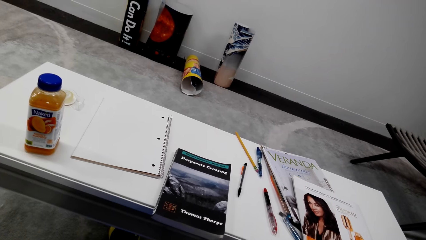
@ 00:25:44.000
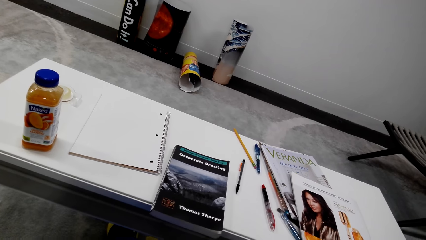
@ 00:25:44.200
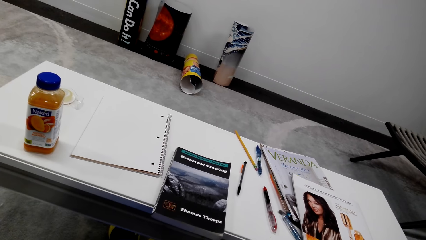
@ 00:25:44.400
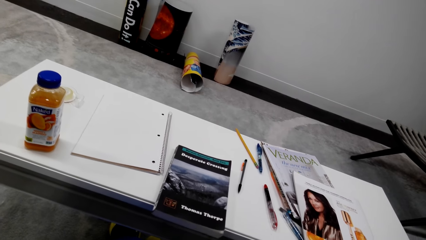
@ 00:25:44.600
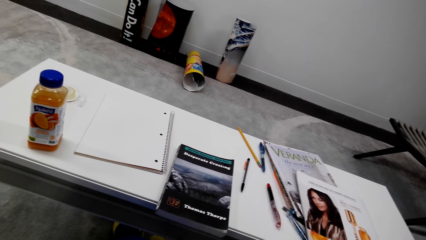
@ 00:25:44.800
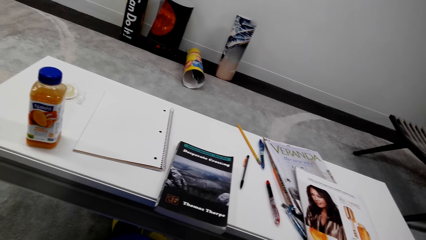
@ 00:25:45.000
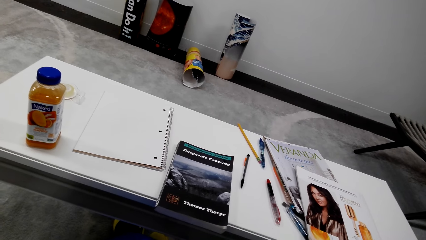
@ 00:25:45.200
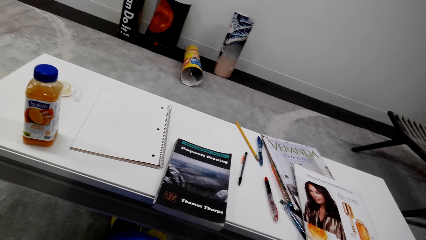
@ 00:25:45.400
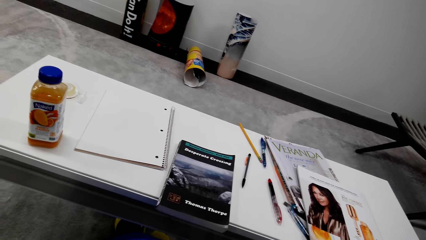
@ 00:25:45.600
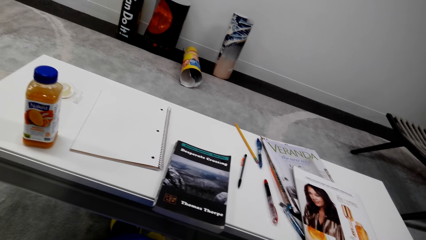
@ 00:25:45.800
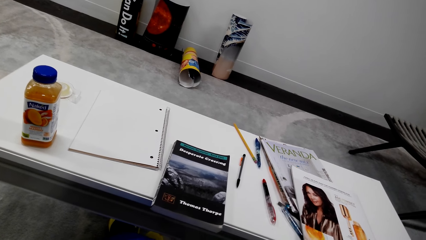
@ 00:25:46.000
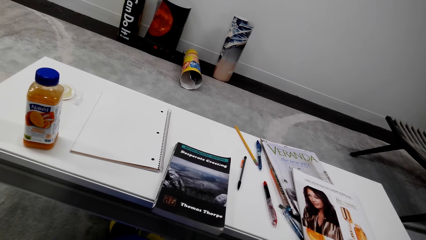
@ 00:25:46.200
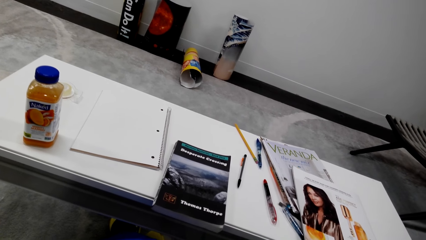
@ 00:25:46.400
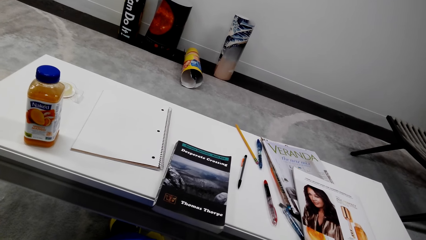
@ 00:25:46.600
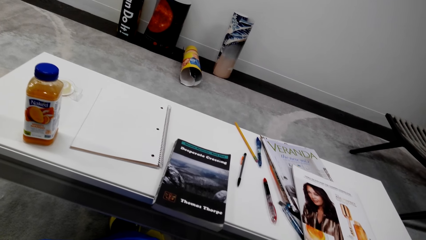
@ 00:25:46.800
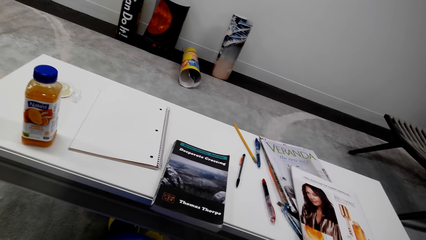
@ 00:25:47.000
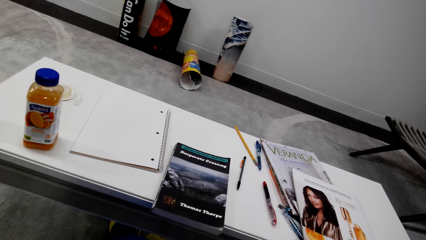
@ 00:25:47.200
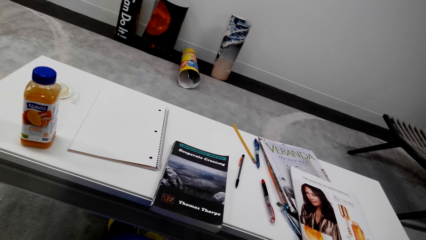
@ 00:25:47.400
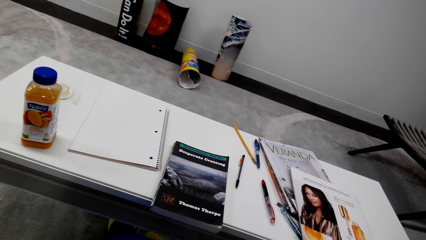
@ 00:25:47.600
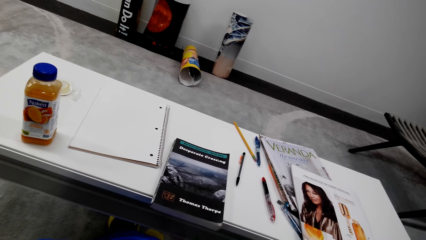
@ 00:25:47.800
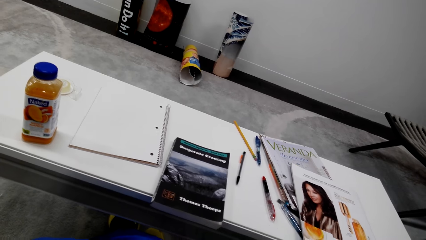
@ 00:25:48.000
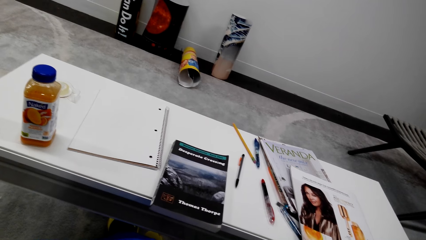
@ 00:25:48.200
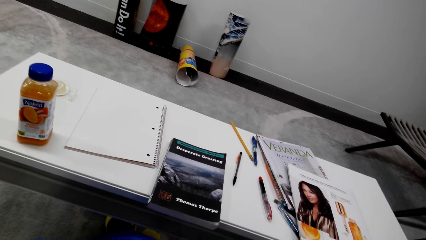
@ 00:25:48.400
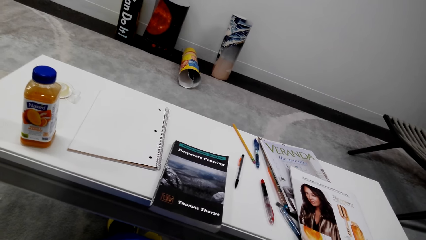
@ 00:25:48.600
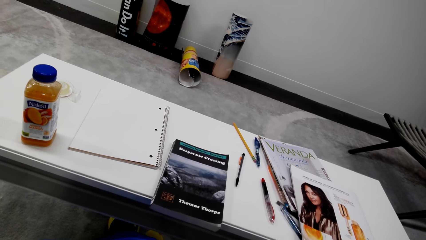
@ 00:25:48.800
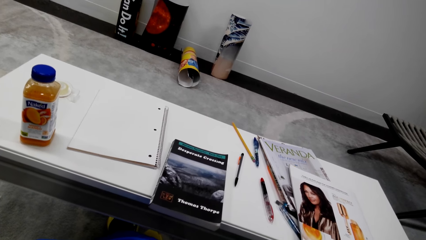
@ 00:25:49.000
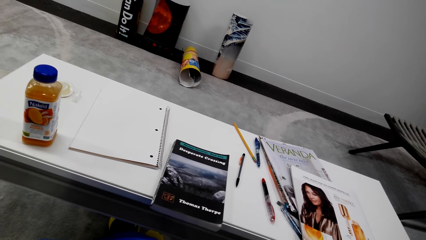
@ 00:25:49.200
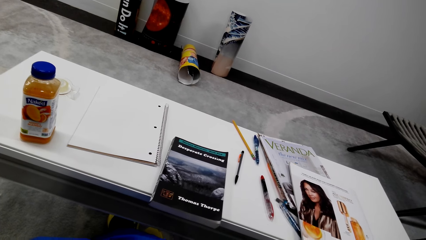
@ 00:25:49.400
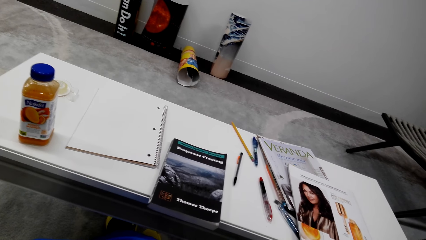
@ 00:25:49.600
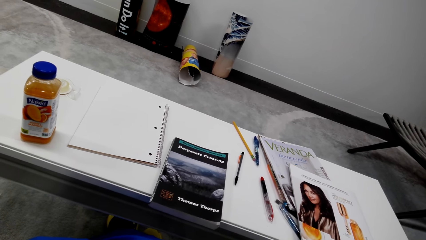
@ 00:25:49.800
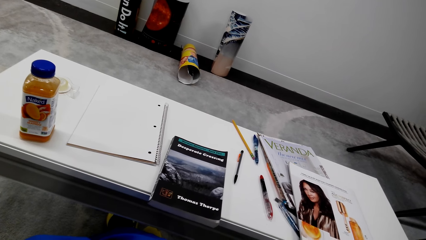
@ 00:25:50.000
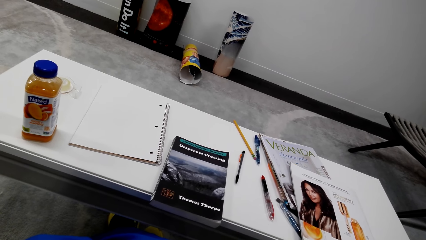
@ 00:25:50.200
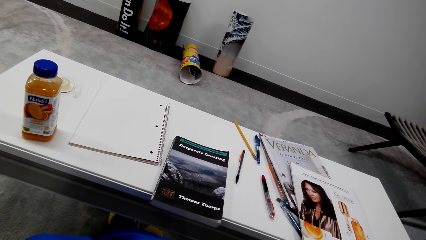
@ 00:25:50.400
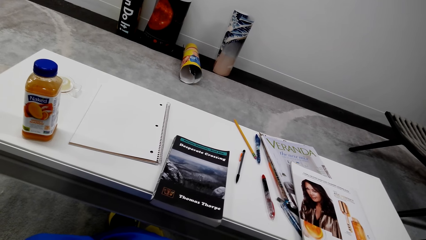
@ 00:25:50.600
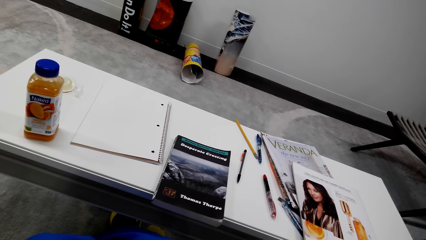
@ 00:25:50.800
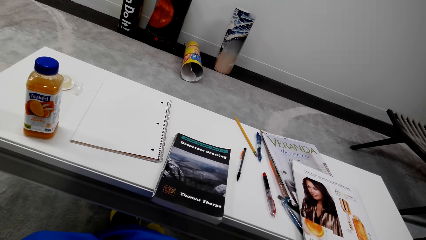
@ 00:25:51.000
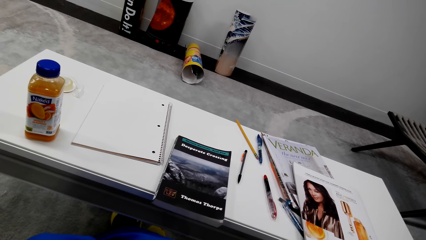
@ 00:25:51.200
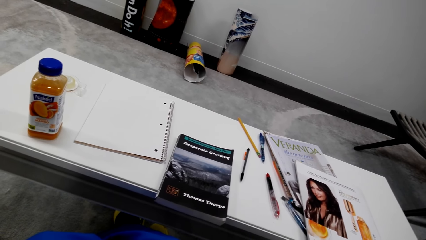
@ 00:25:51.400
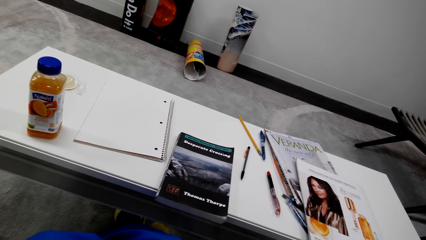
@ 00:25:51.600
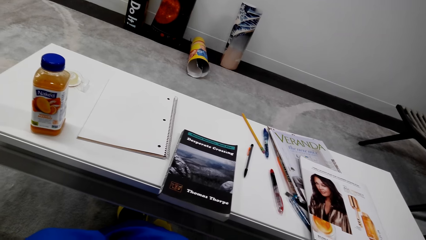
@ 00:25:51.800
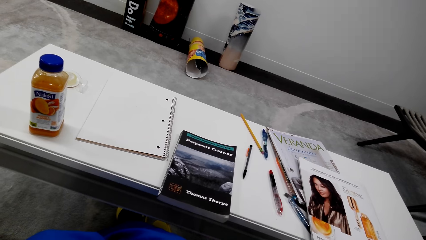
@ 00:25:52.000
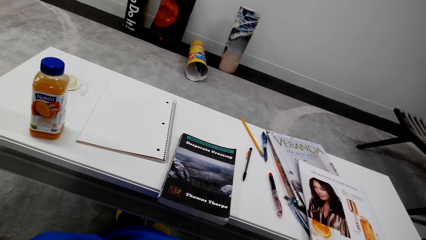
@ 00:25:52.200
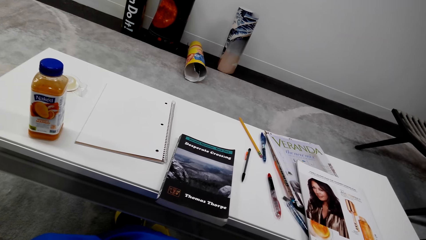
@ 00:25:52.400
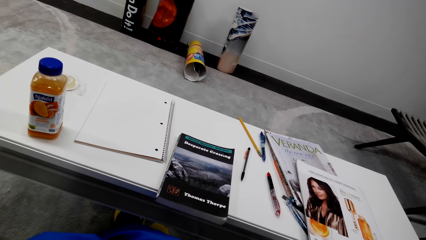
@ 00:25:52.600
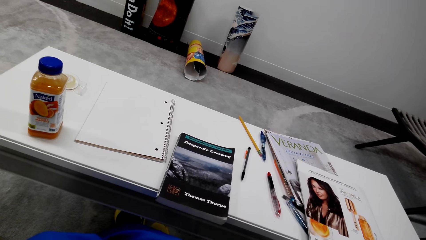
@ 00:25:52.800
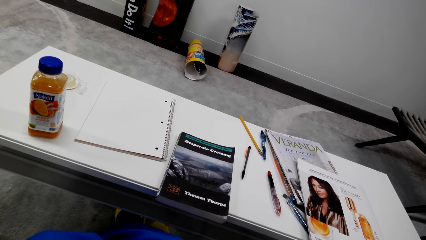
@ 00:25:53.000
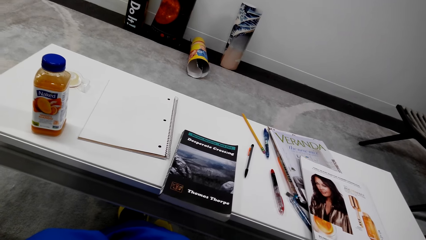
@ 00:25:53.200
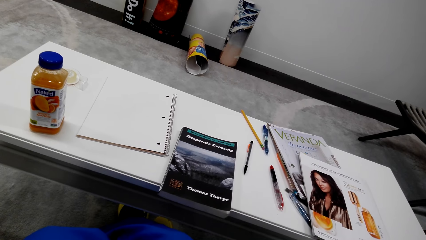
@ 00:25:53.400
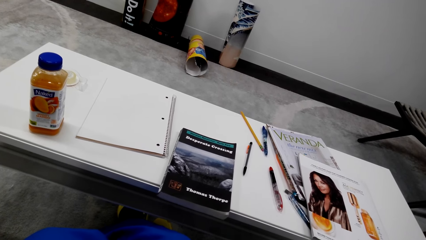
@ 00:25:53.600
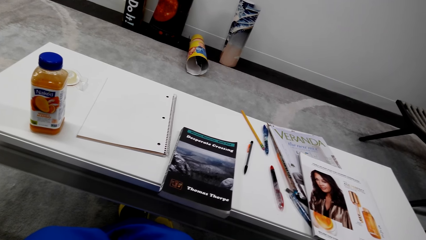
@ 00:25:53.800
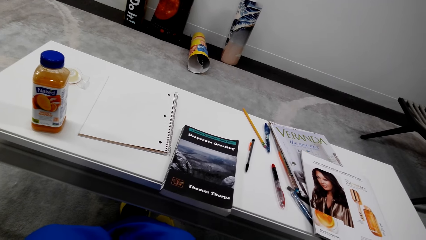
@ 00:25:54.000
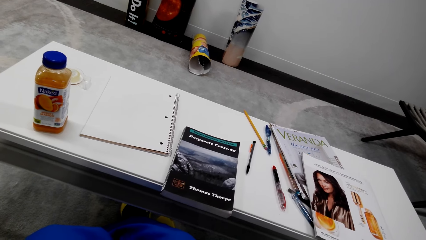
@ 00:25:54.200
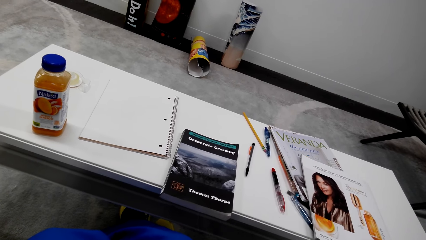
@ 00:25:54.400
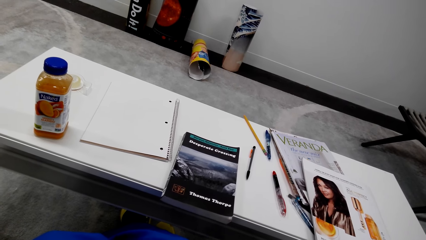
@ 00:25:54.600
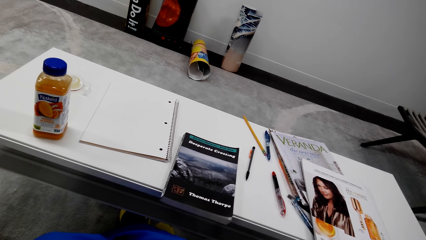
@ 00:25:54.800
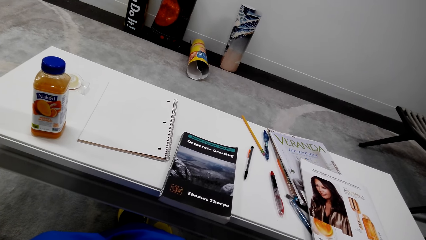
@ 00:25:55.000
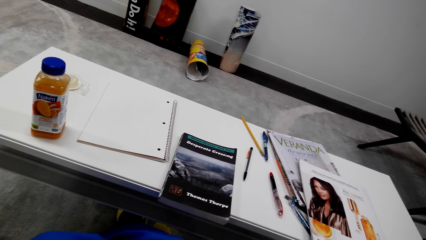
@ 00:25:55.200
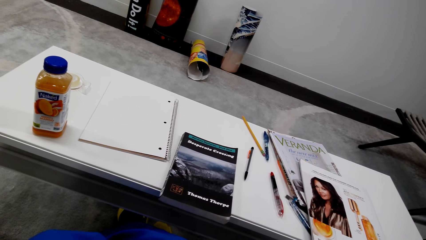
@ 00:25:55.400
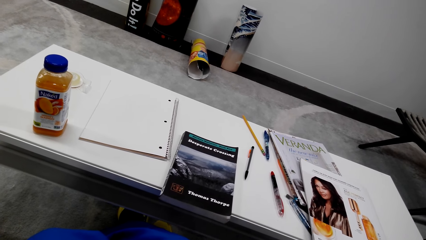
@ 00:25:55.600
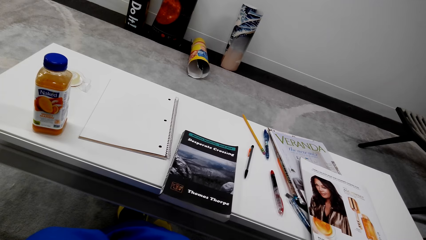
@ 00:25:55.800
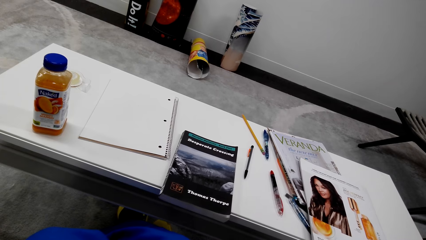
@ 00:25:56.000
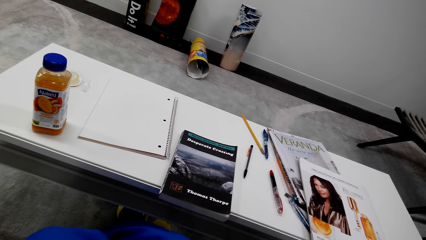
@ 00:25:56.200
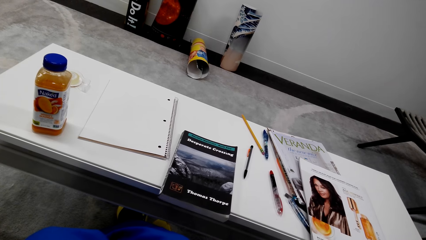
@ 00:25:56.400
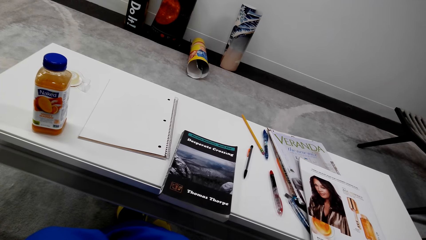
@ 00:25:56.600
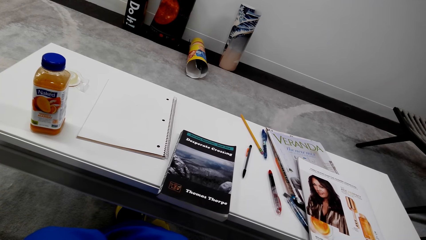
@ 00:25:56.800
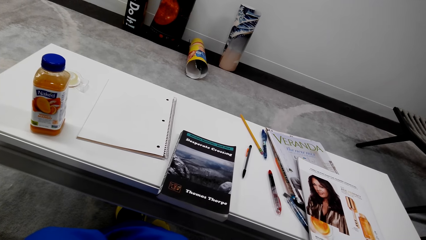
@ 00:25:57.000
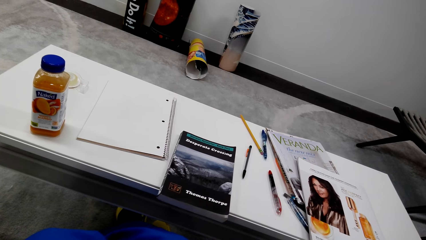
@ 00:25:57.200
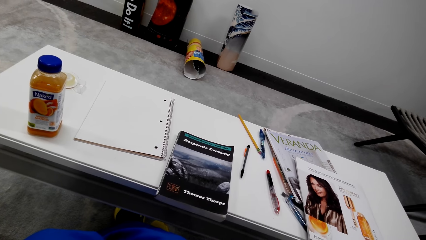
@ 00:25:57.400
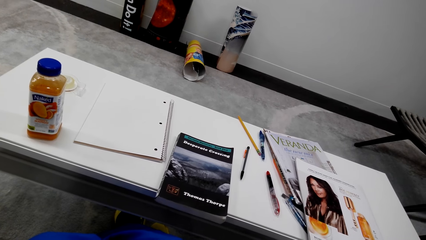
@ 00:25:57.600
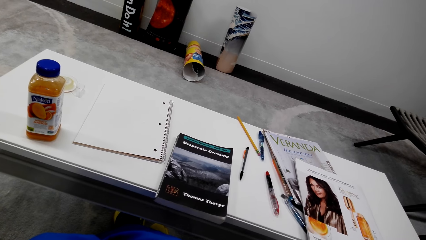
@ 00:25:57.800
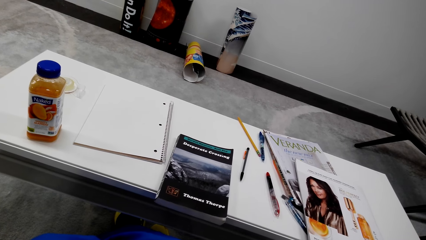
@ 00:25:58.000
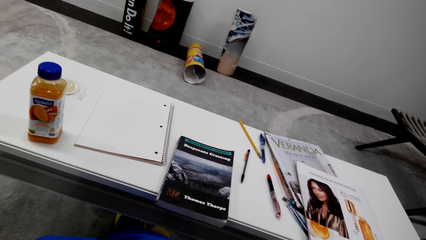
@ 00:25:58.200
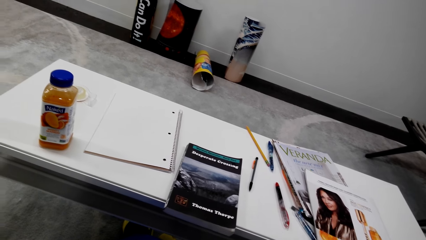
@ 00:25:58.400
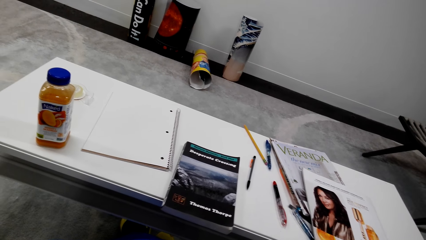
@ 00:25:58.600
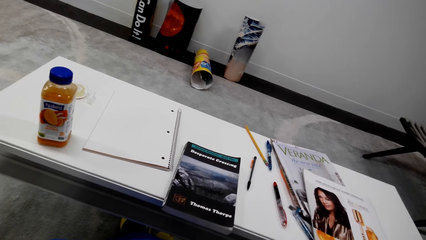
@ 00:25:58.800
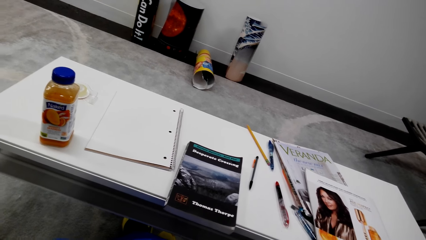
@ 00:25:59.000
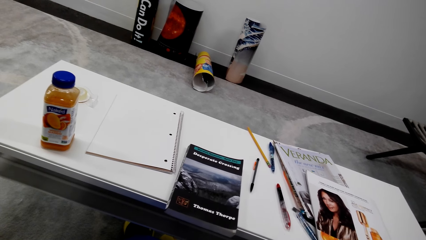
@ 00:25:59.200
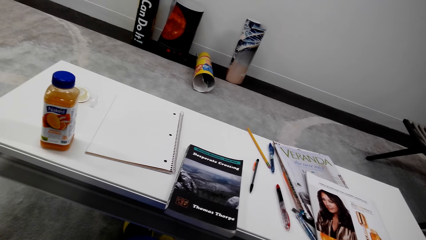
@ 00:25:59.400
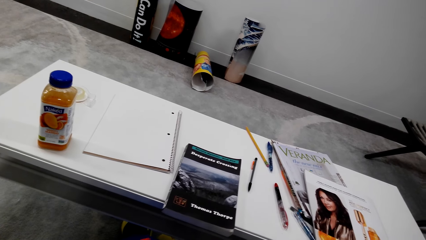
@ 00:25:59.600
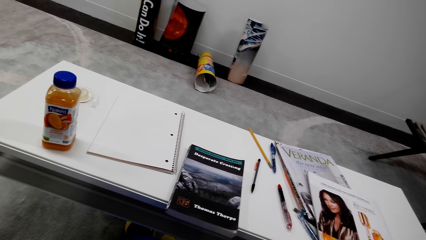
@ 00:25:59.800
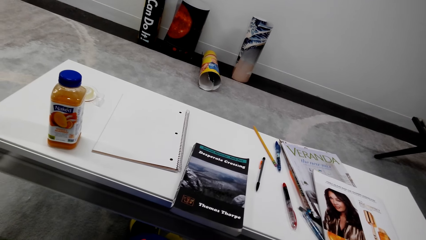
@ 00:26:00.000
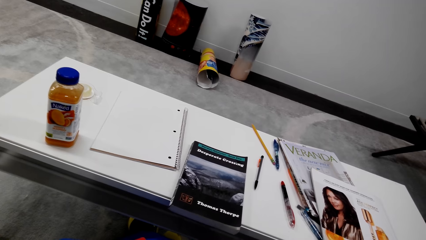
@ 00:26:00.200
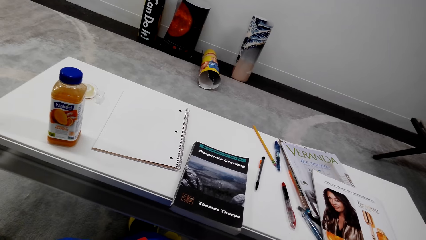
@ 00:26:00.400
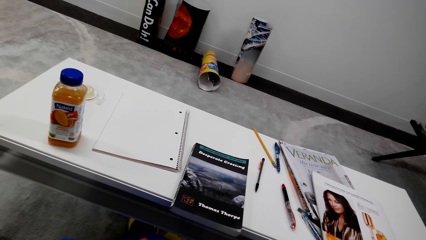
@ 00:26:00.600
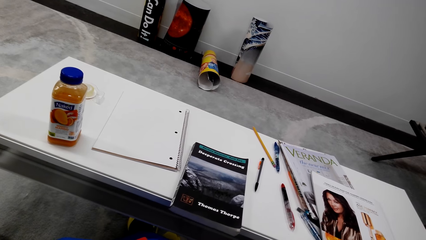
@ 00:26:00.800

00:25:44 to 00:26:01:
The camera wearer converses repeatedly.
